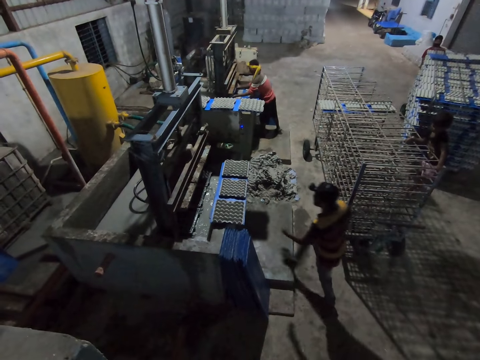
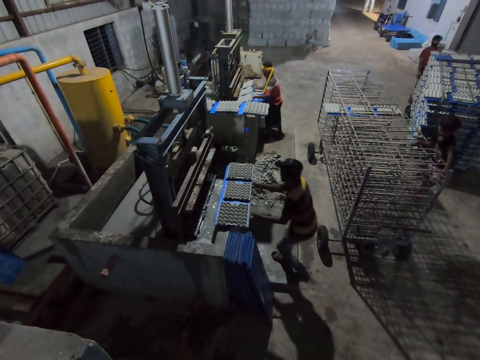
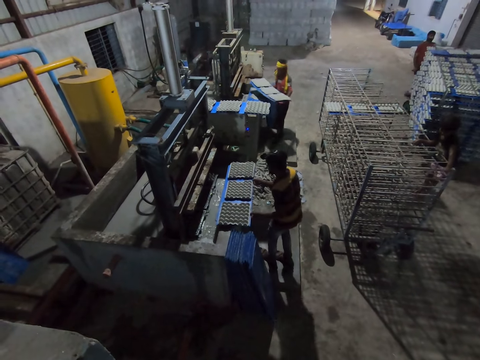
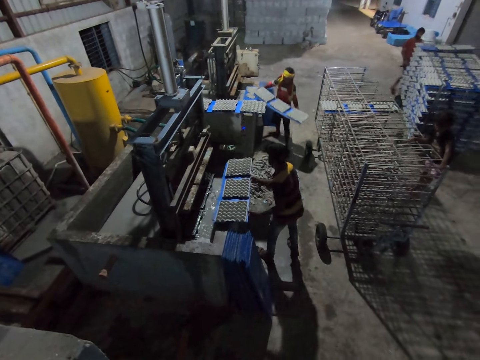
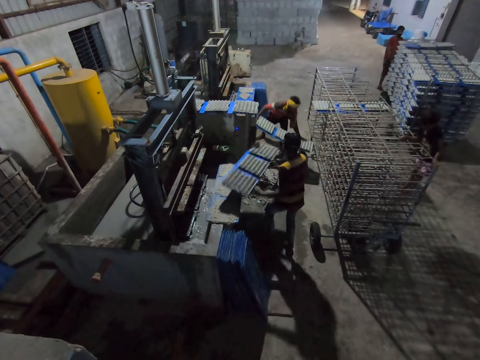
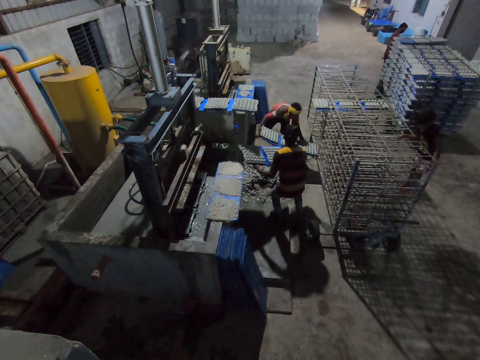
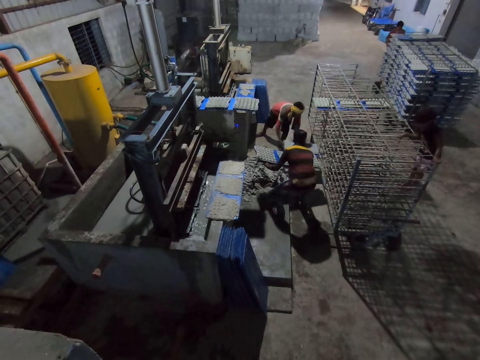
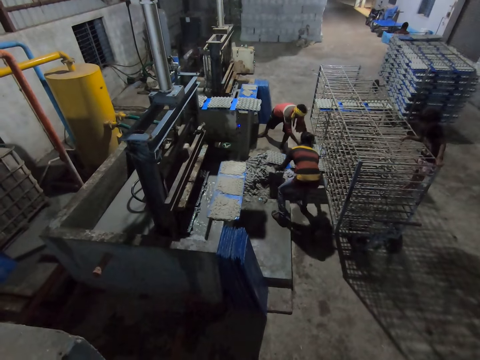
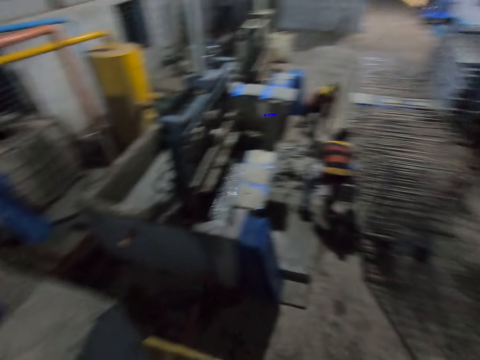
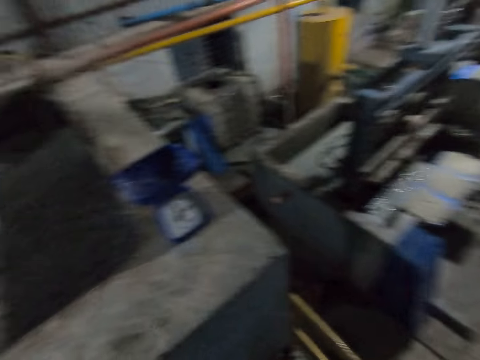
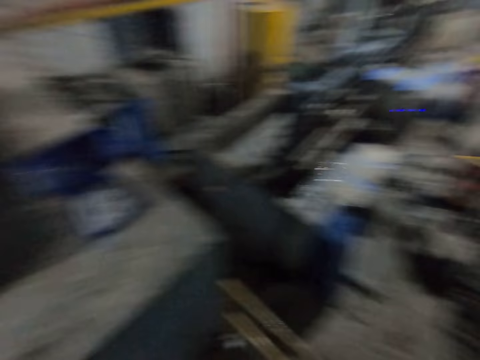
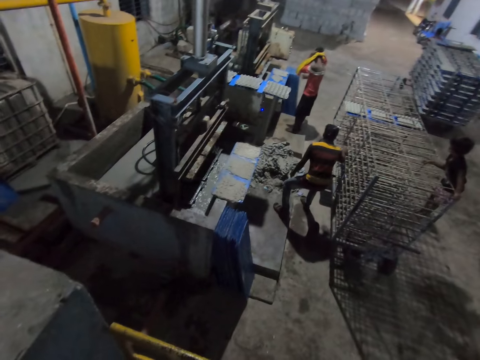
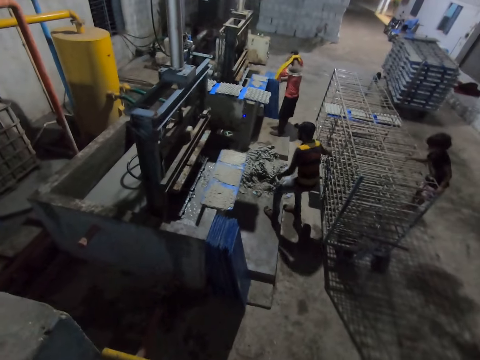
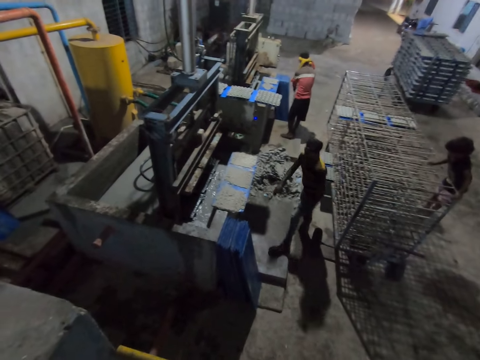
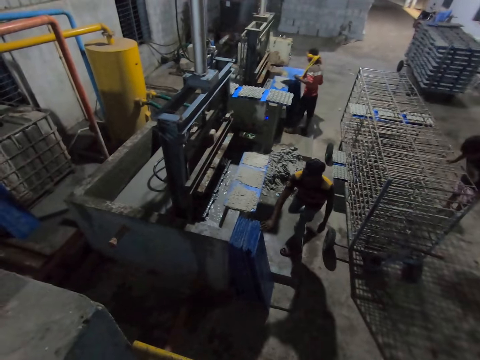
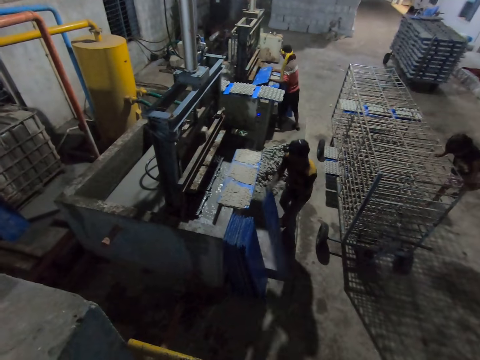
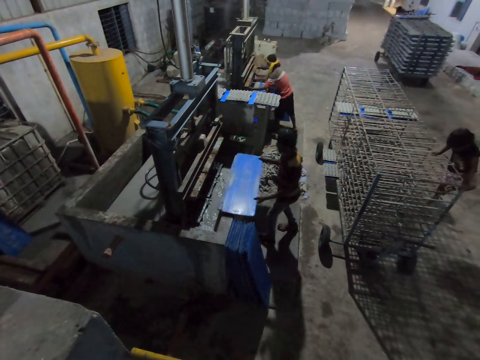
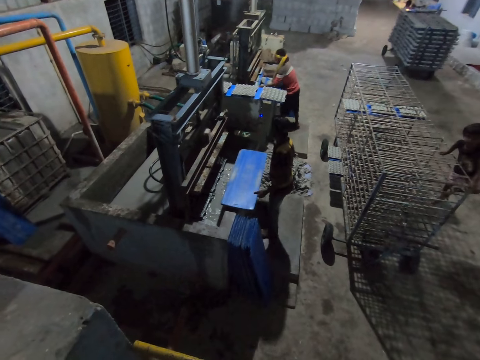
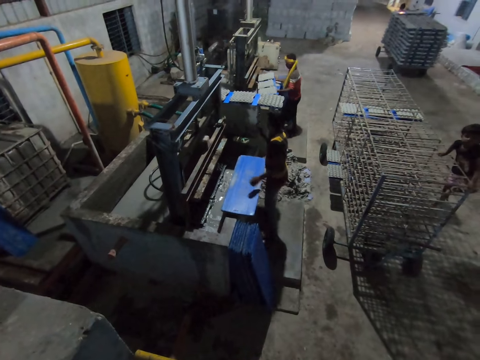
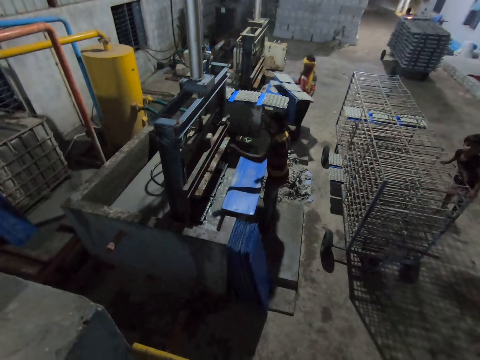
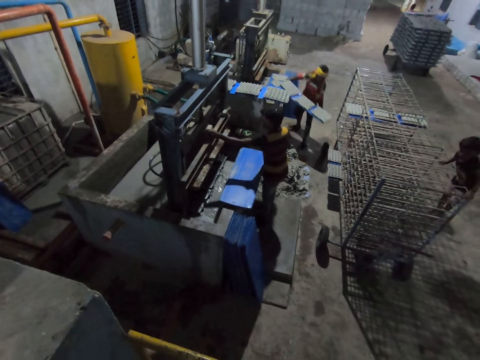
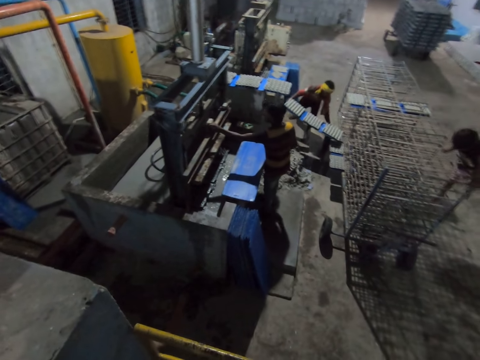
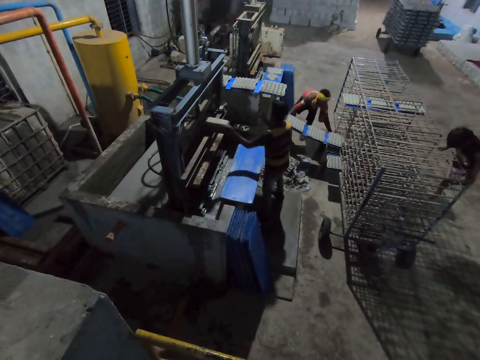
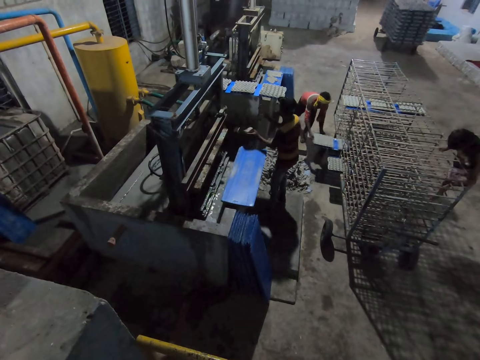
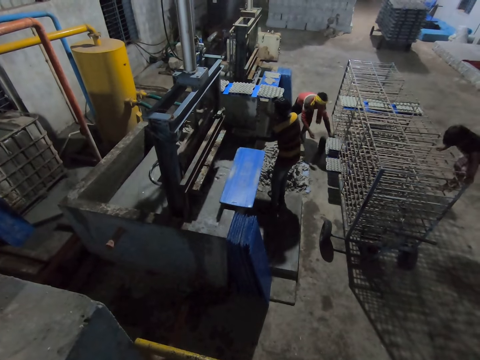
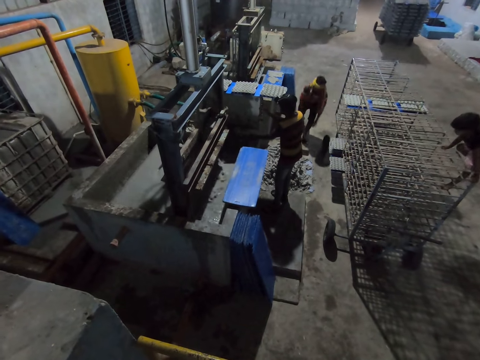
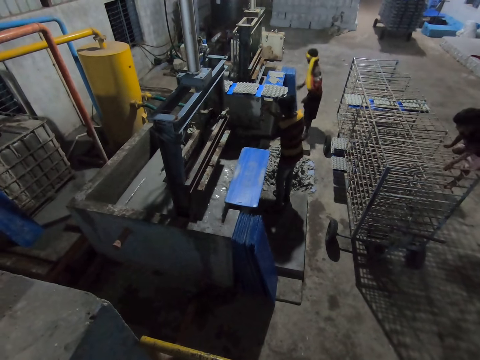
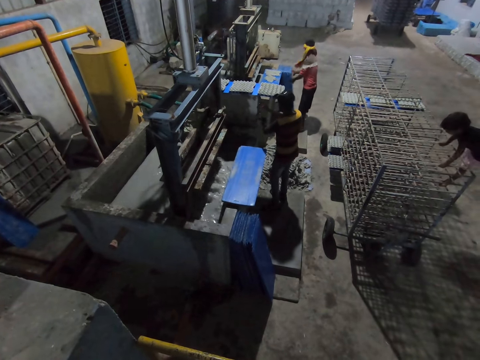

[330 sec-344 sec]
The man carries the plastic tray from the machine with both hands. Another man keeps the plastic tray in the rack with both hands. The first man keeps the plastic tray in the rack with both hands. The first man carries a plastic tray from the floor with both hands. The other man puts a plastic tray into the machine with both hands. The other man removes the plastic tray from the machine with both hands. The first man removes the brick in the machine with his left hand. The first man drops the brick on the floor with his left hand.

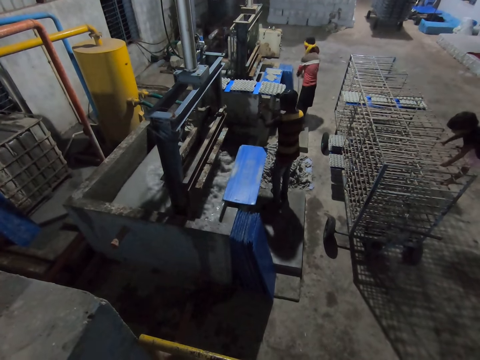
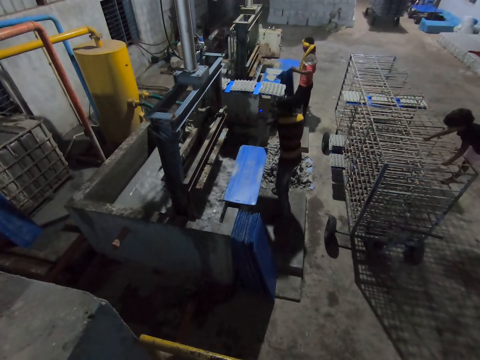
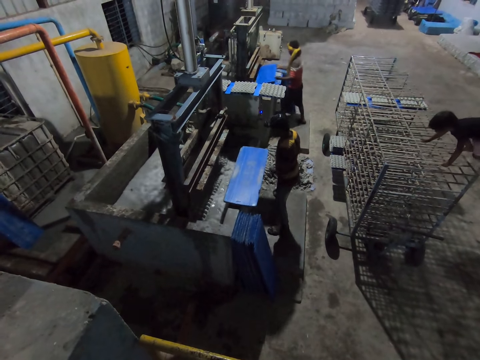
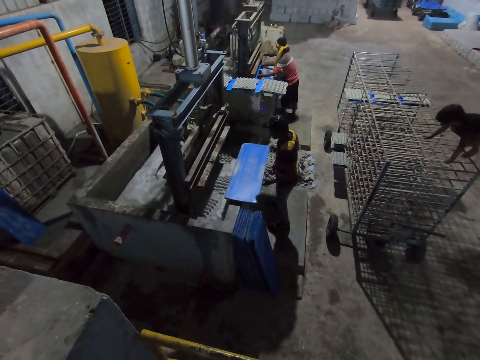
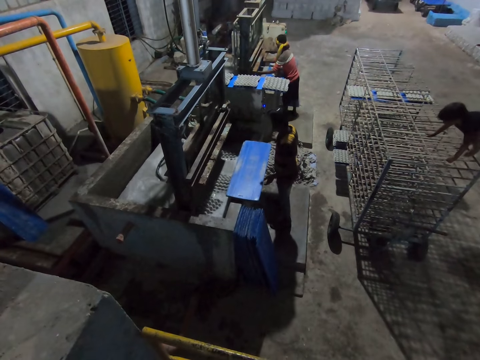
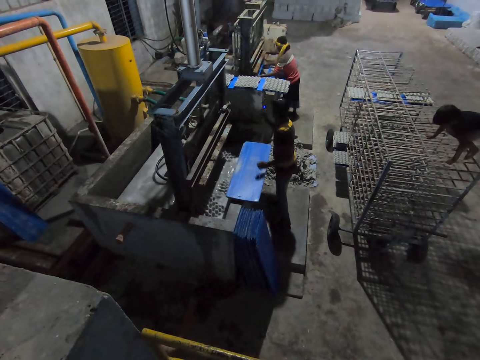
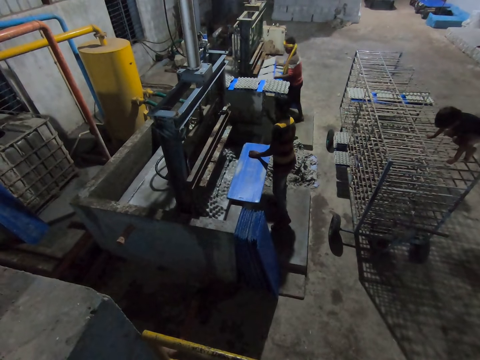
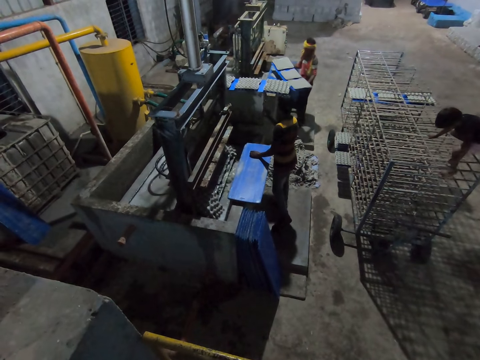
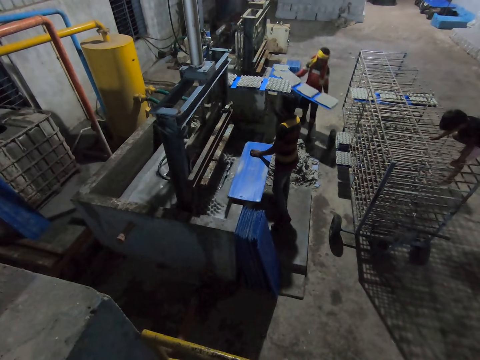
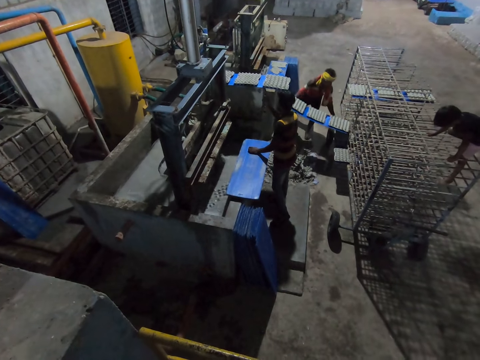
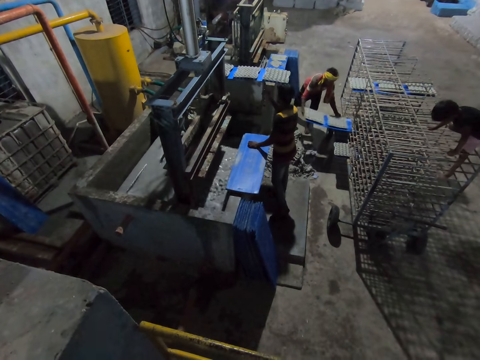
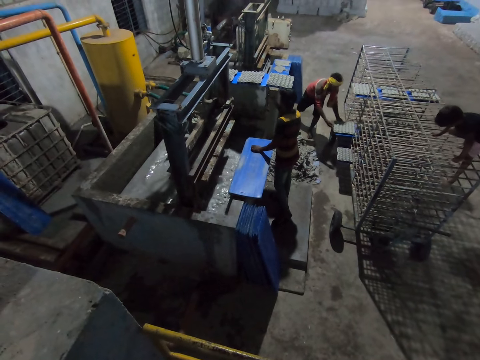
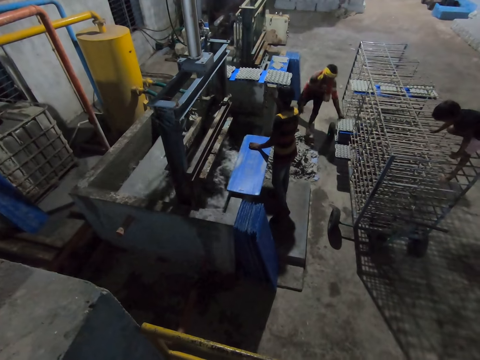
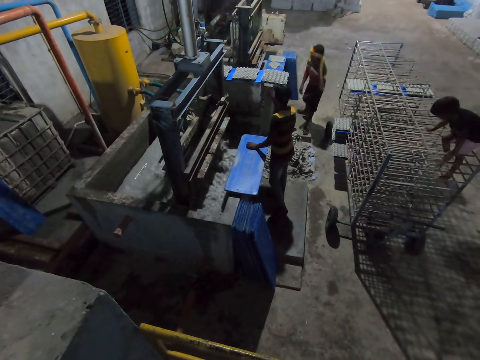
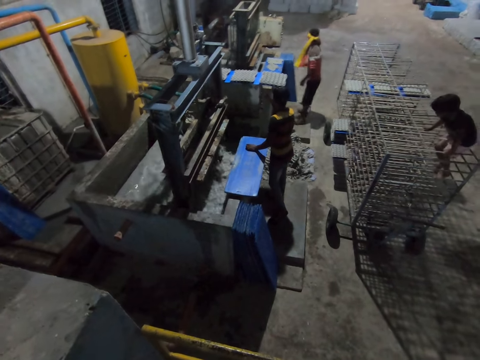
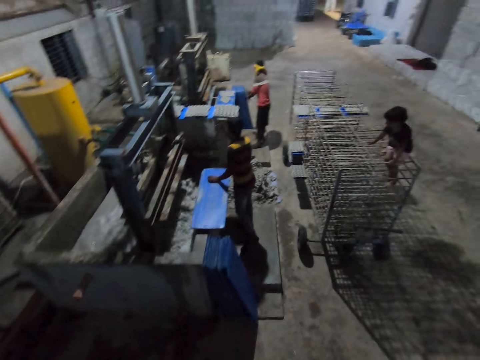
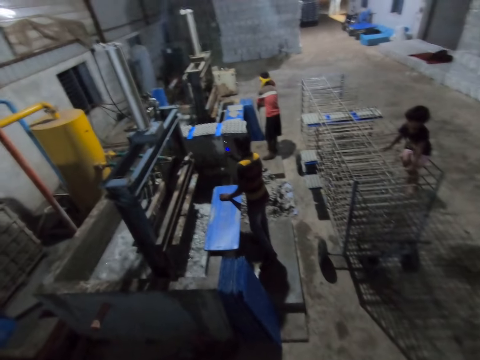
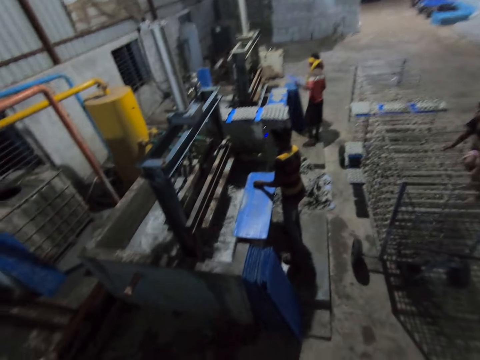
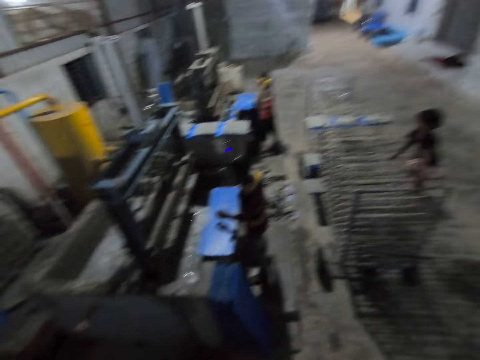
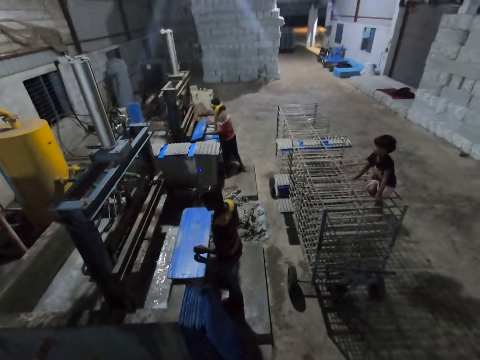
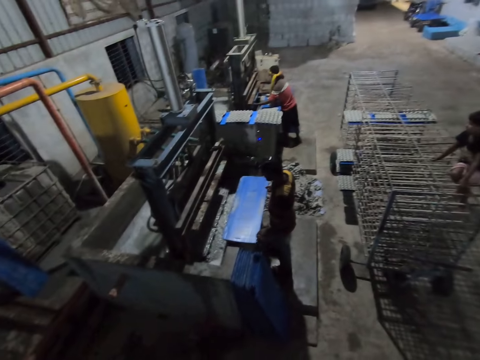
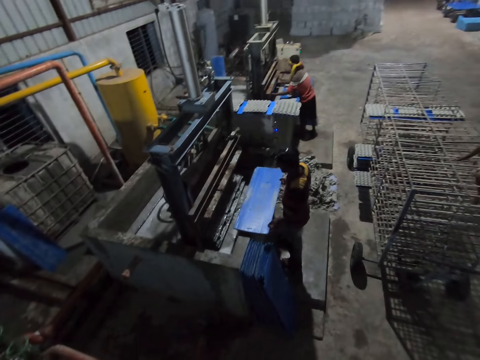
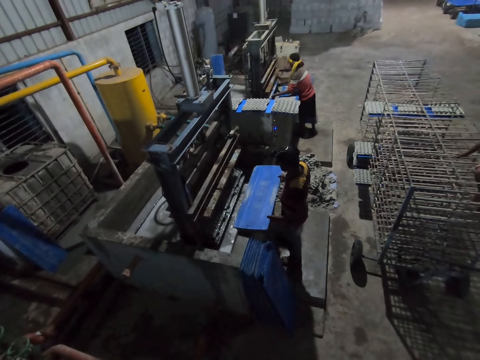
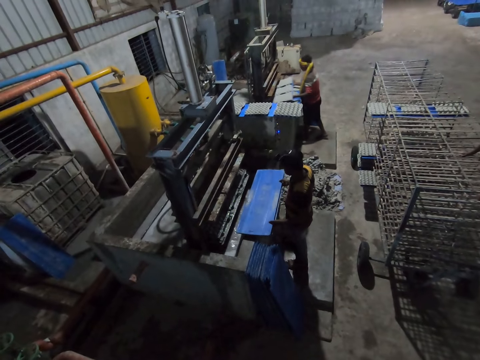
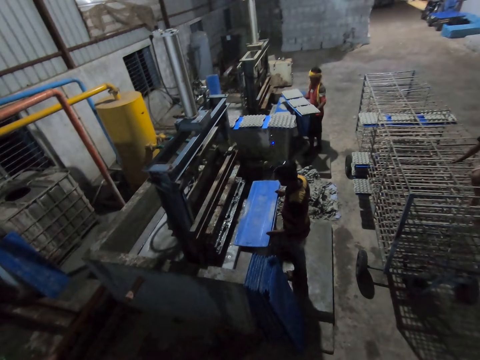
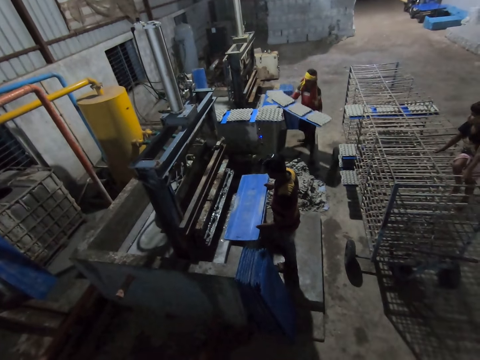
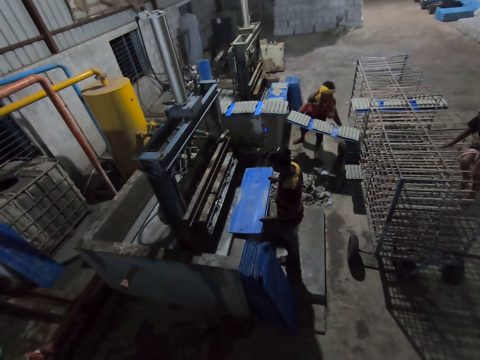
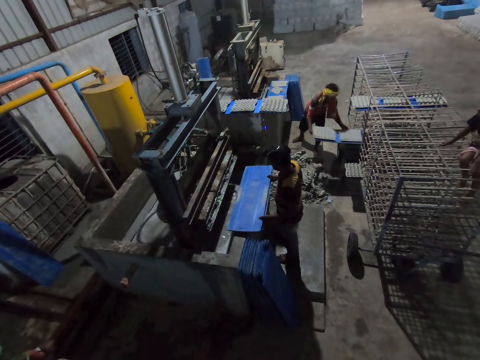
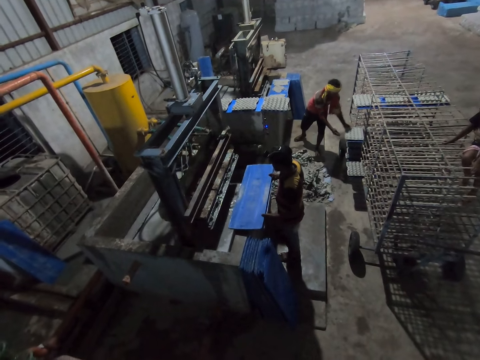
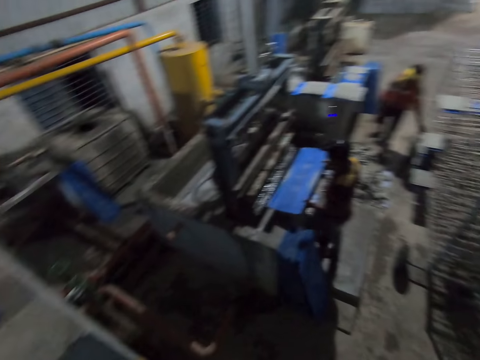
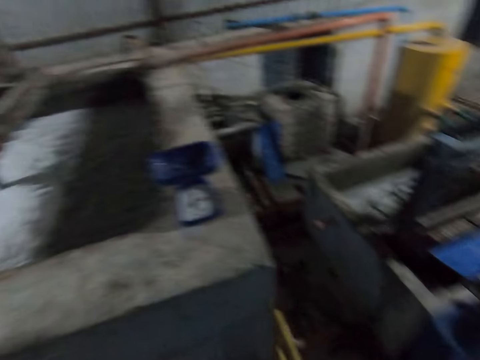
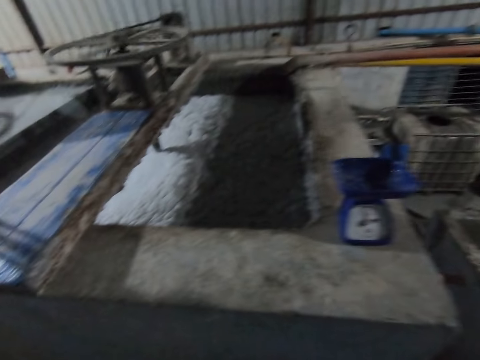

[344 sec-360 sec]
The man holds a plastic tray with both hands. The man removes the plastic tray from the machine with both hands. The man keeps the plastic tray in the rack with both hands. The man puts the plastic tray into the machine with both hands. The man removes the plastic tray from the machine with both hands. The man keeps the plastic tray in the rack with both hands.
